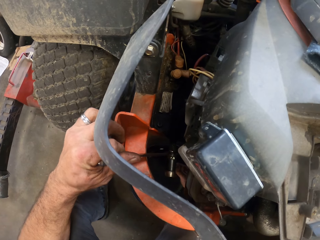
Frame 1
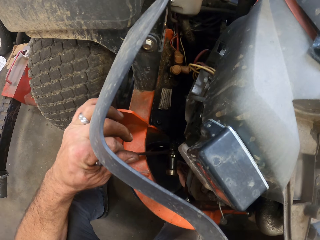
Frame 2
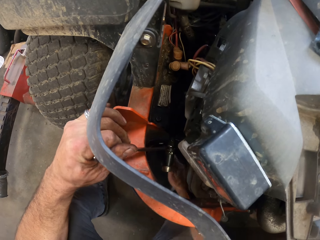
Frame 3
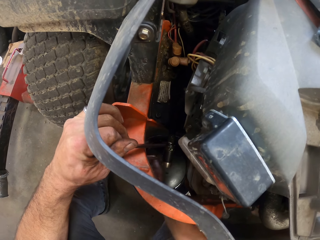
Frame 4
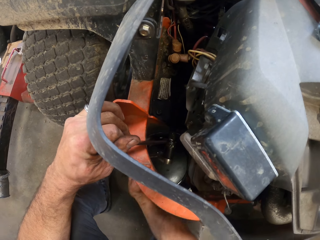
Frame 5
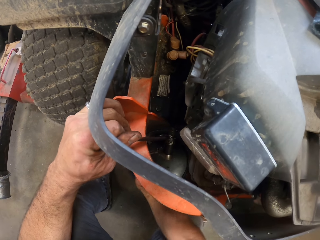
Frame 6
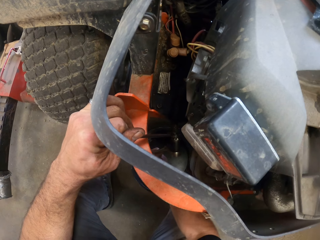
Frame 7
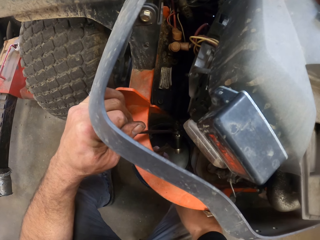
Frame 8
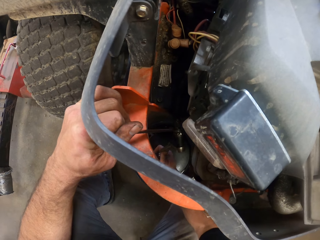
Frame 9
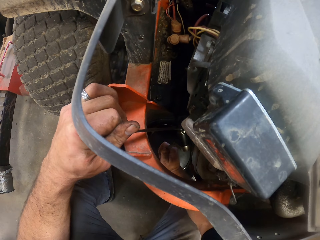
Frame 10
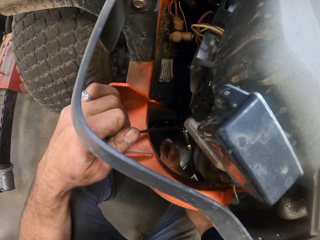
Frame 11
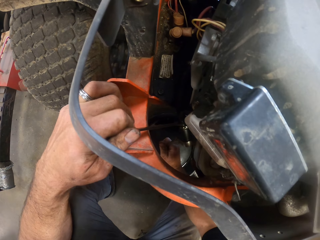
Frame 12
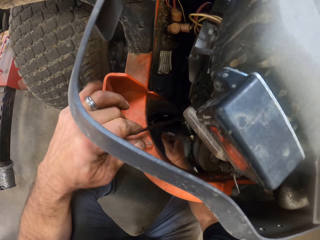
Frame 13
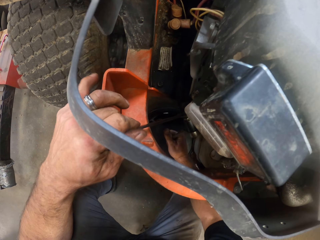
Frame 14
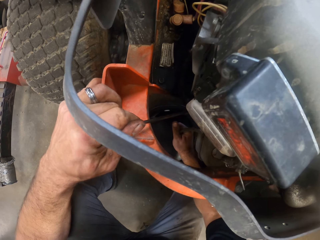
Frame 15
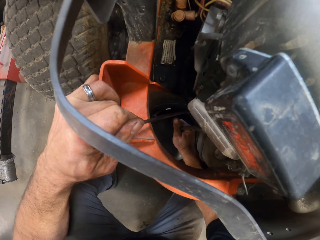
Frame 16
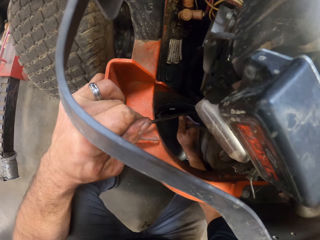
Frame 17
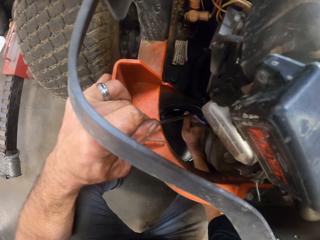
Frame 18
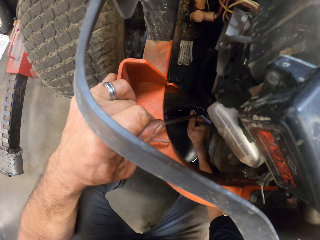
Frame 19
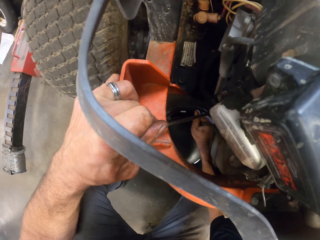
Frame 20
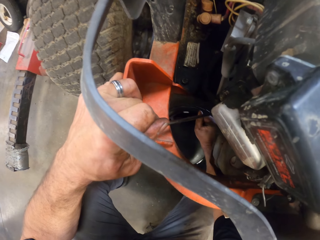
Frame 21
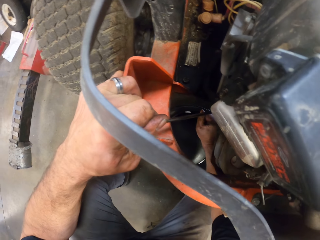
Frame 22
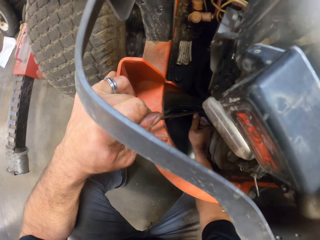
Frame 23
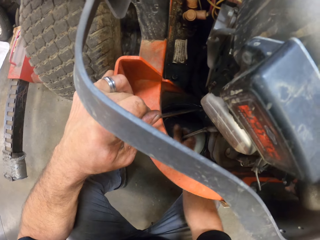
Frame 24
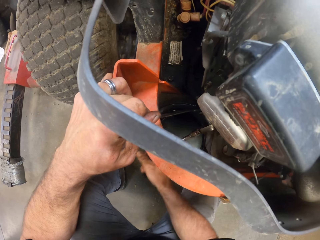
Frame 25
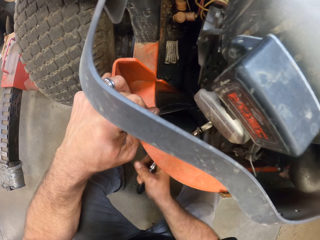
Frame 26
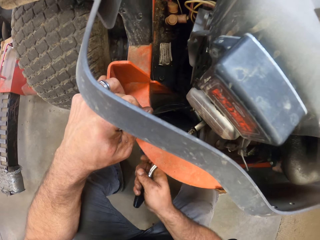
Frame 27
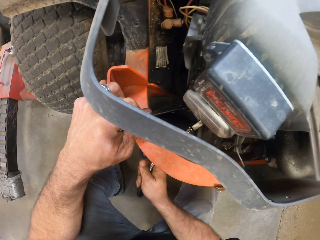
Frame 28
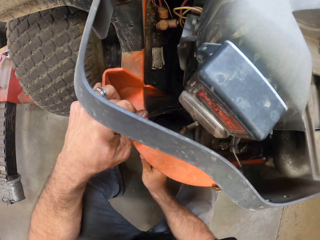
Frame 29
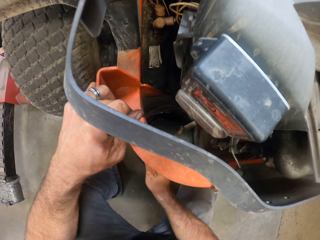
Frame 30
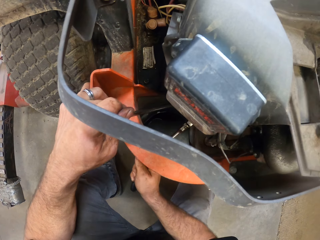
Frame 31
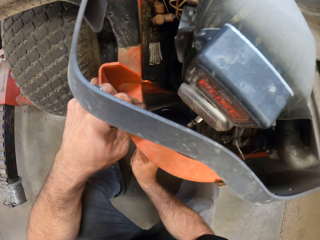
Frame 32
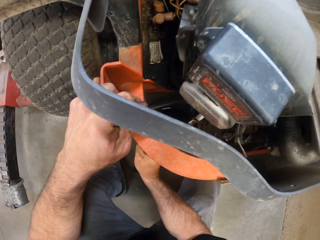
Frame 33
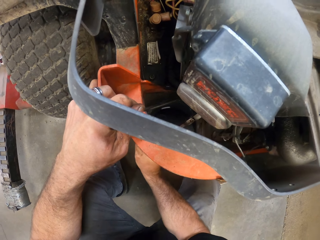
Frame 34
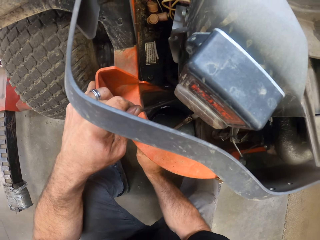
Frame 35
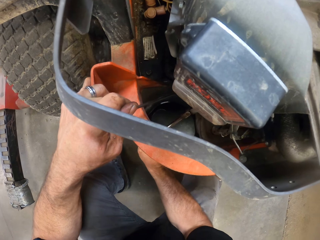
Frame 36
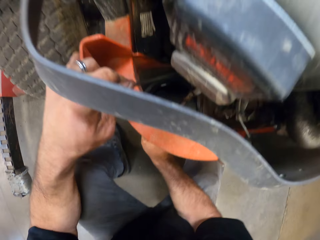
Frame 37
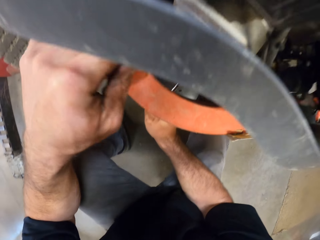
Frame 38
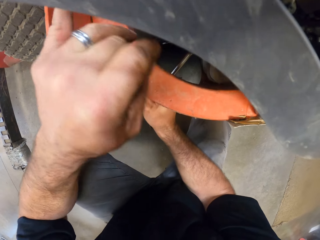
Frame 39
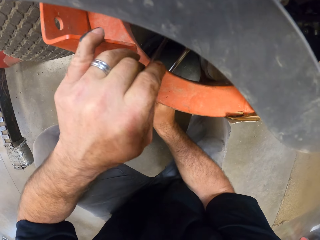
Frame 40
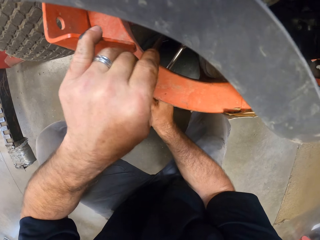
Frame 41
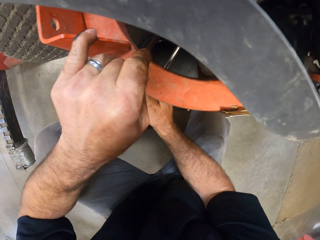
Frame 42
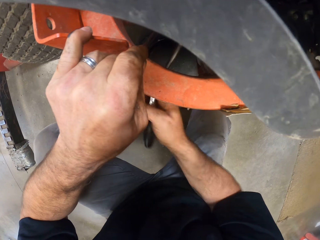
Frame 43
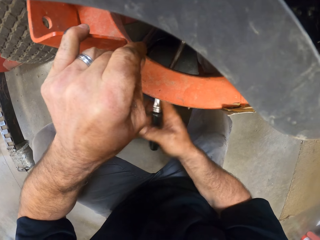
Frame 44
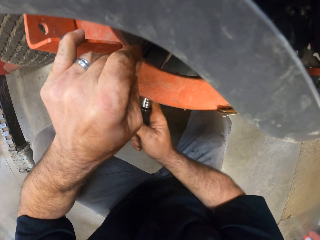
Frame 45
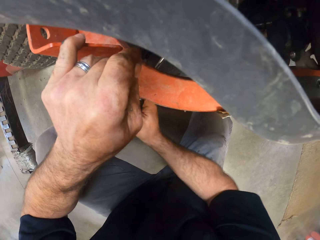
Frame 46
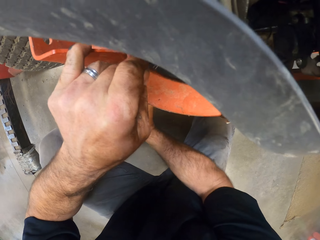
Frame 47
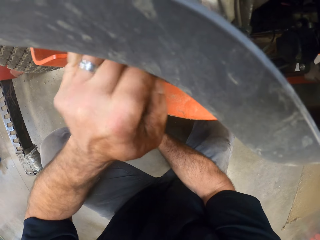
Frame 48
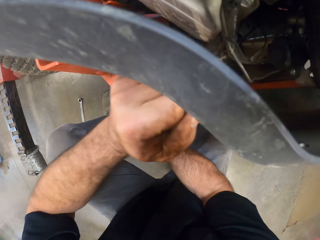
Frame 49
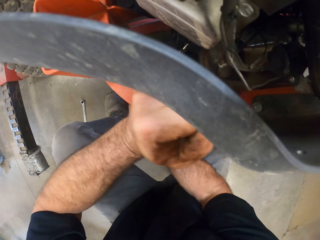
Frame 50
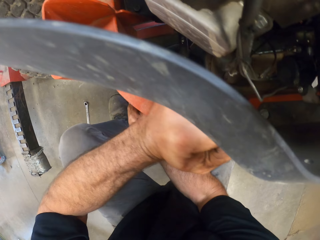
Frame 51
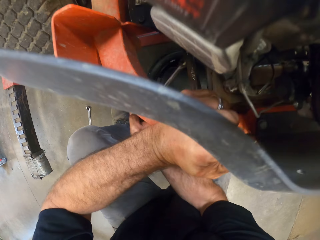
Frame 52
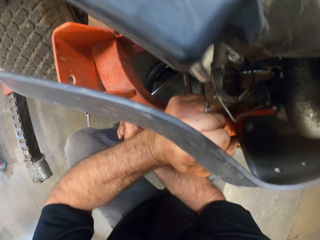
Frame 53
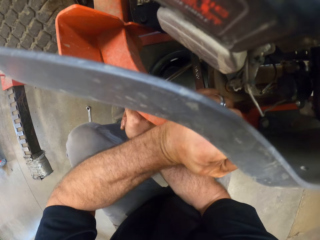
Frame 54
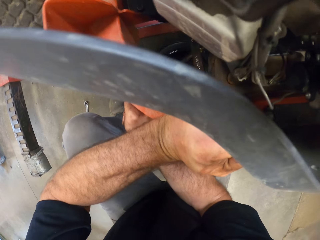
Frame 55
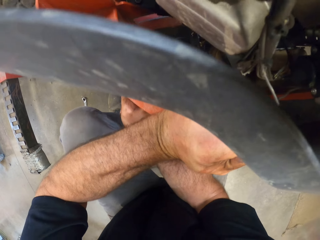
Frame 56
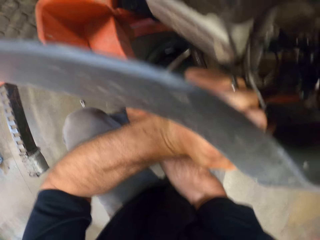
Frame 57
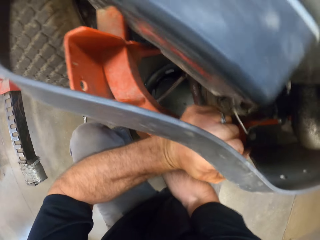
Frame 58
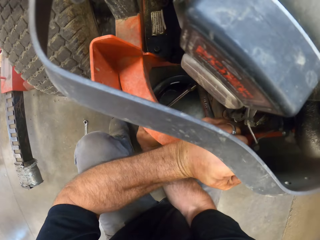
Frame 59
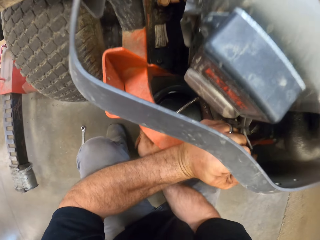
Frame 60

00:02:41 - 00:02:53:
The camera wearer moves his head. He walks round the workshop. He opens a nut with a wrench.

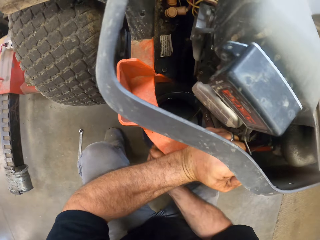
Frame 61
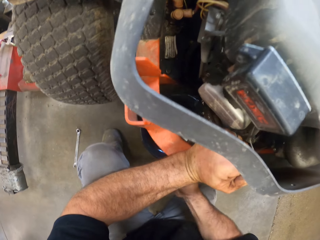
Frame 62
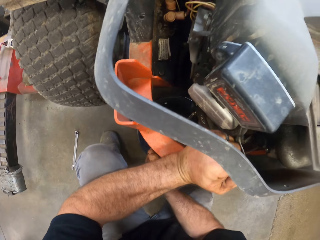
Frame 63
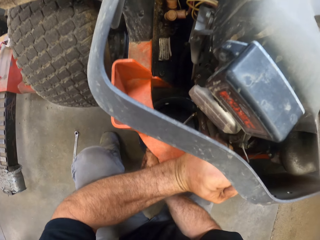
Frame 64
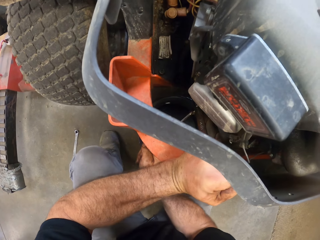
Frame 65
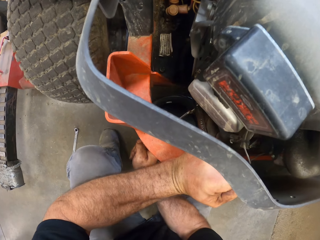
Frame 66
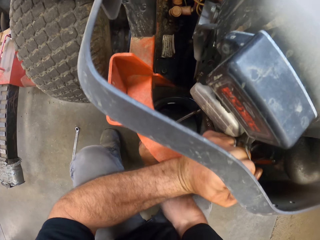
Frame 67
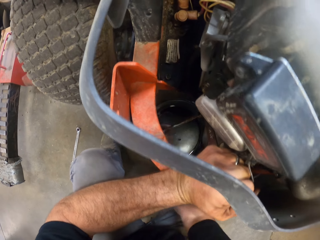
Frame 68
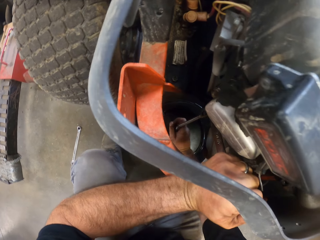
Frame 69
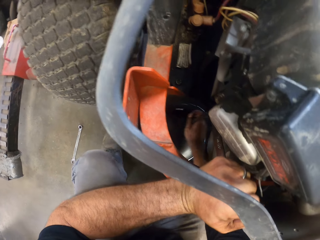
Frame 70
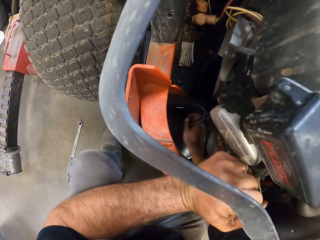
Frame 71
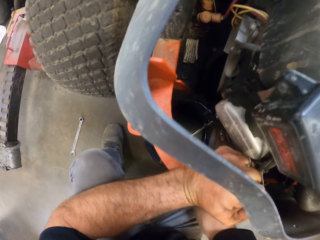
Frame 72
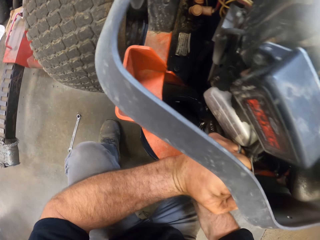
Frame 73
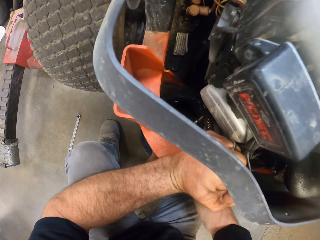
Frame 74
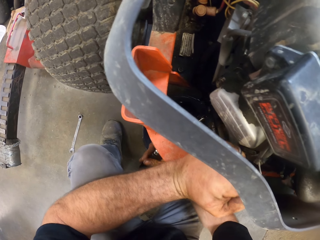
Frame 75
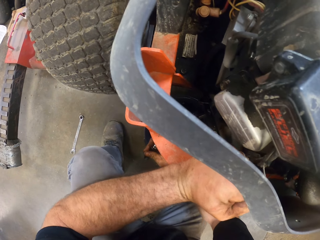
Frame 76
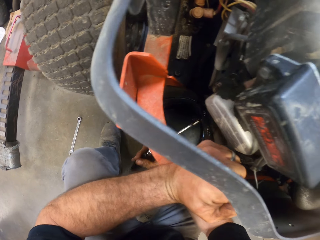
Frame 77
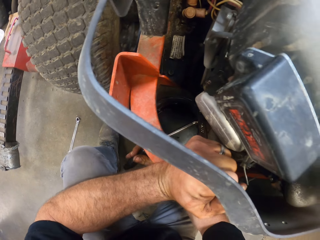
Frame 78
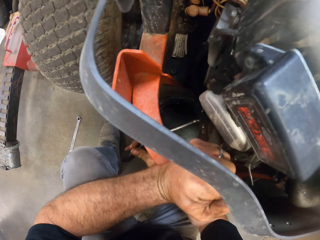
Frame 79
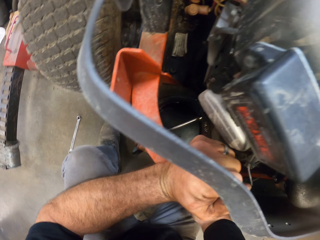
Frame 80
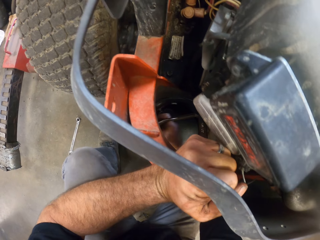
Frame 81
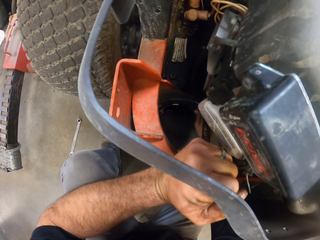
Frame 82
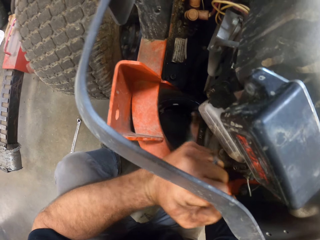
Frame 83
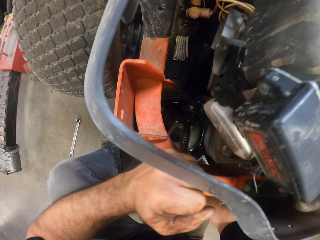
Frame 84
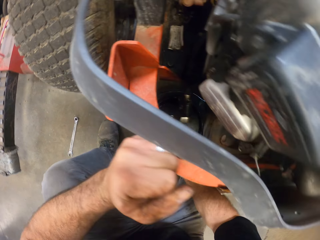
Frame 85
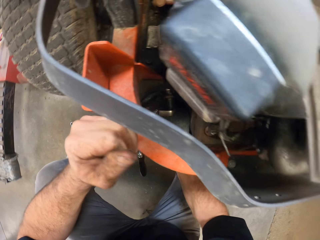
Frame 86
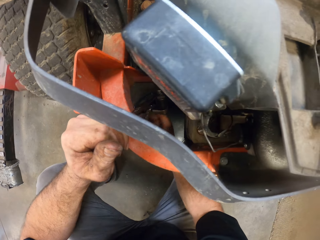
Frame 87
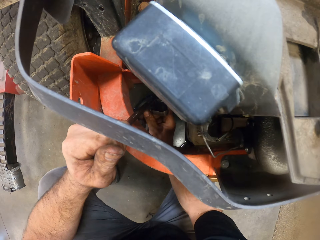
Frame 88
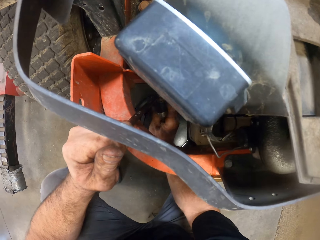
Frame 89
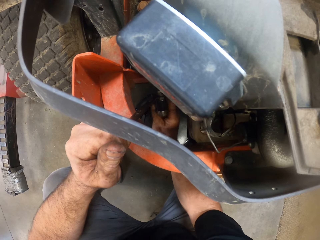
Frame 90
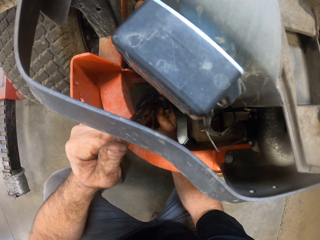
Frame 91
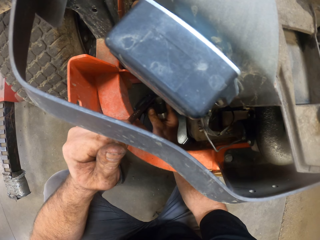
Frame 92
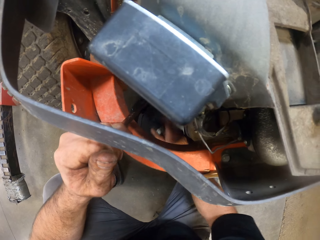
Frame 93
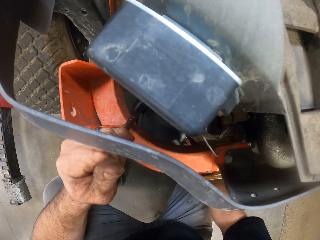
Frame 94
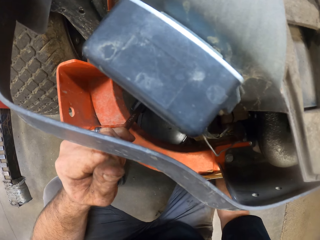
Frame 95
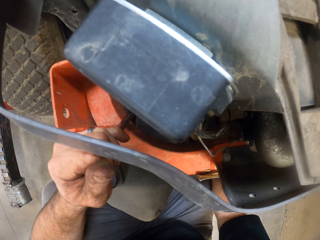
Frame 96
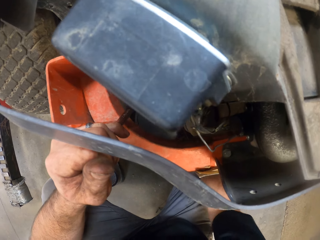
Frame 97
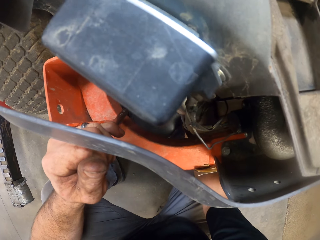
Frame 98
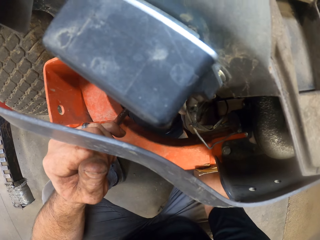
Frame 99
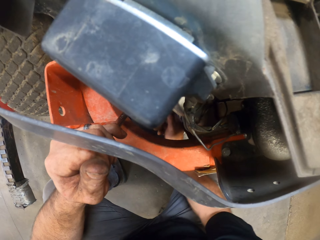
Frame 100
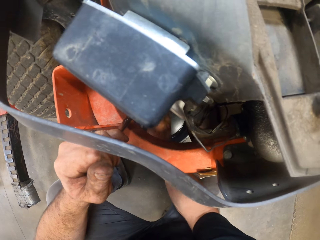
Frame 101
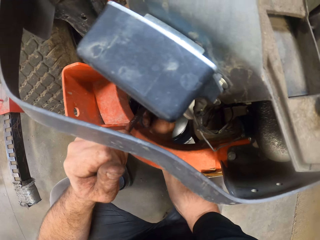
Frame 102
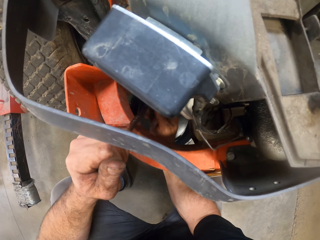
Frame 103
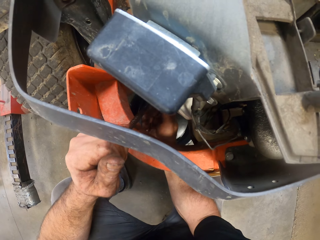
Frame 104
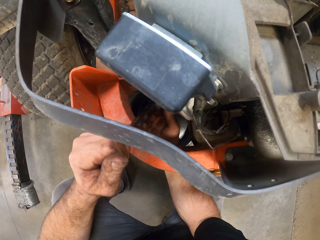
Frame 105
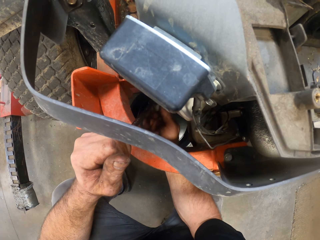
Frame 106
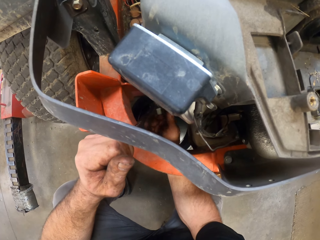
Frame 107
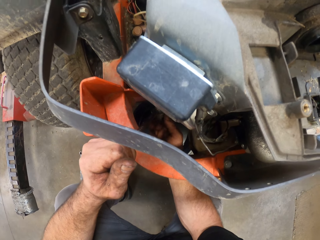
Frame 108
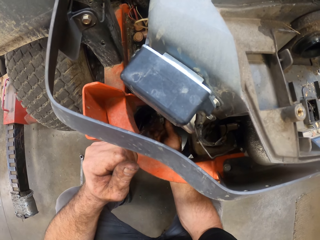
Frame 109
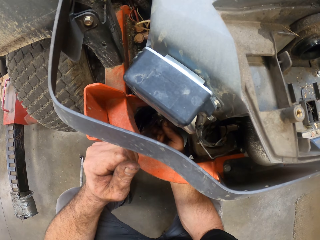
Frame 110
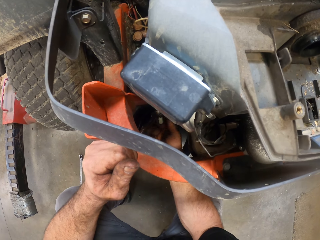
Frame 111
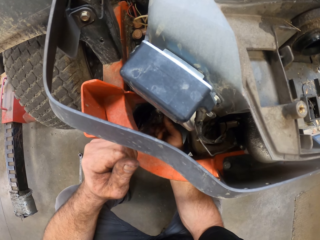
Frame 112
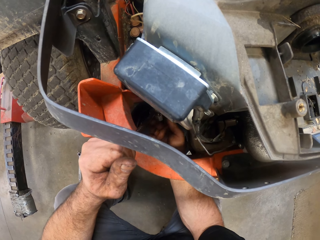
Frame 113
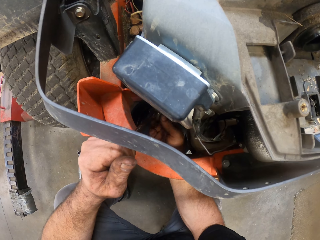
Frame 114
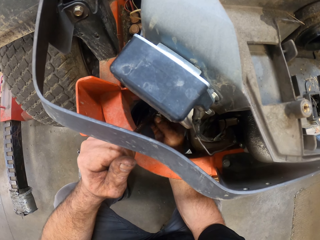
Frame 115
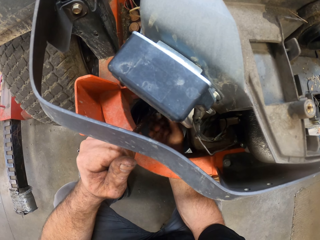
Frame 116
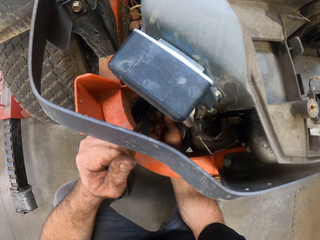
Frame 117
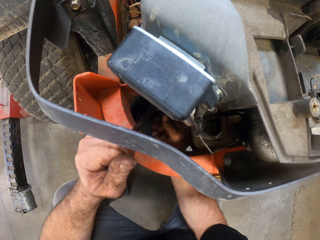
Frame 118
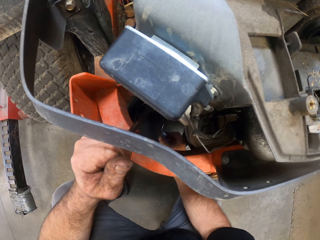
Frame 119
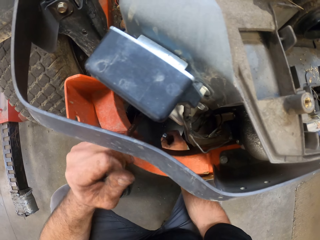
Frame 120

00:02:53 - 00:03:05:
The camera wearer removes the torque wrench from the lawnmower engine. He picks up a nut with his right hand. He drops the torque wrench on the floor. He loosens the nut with his right hand.
